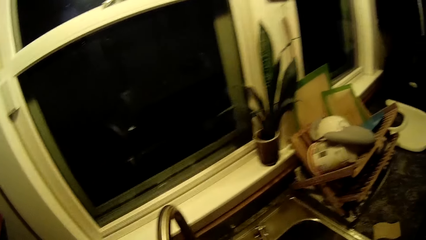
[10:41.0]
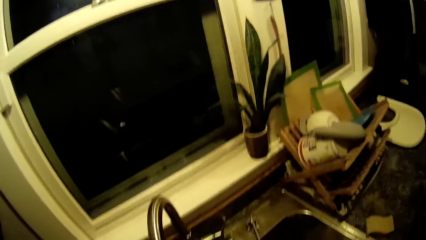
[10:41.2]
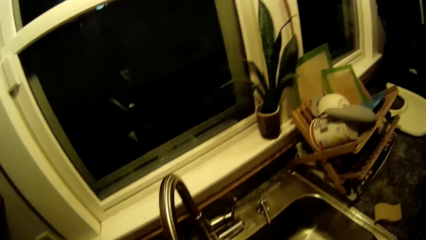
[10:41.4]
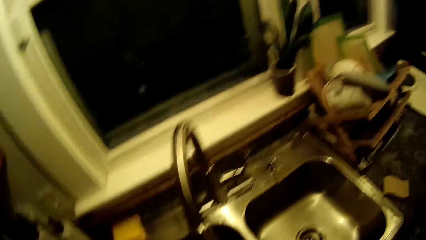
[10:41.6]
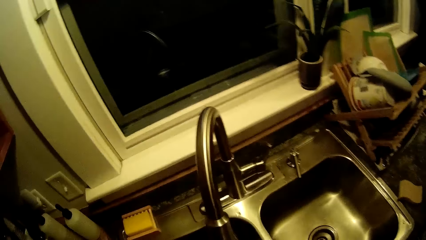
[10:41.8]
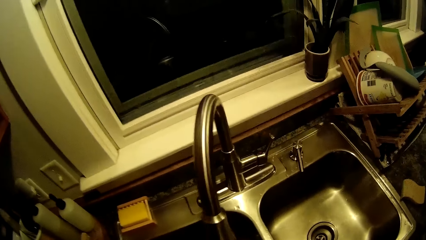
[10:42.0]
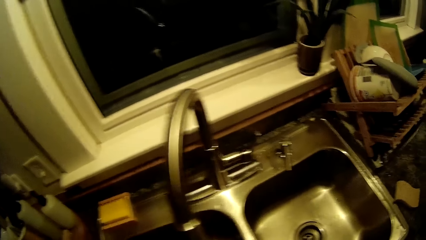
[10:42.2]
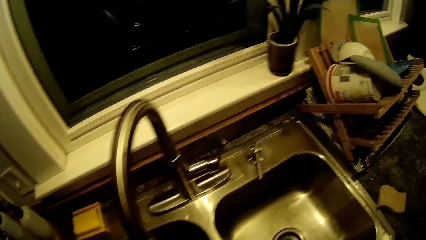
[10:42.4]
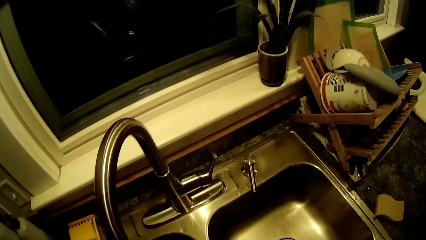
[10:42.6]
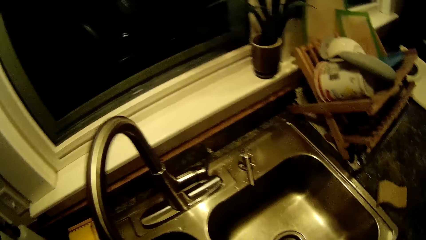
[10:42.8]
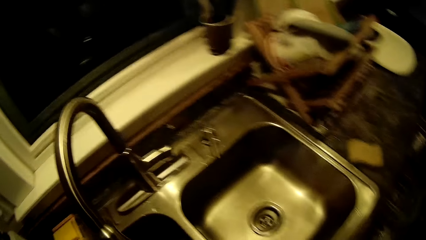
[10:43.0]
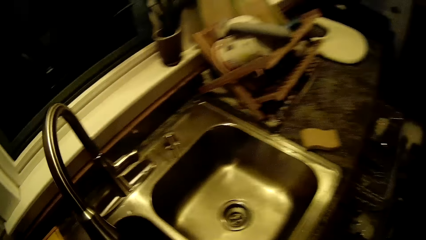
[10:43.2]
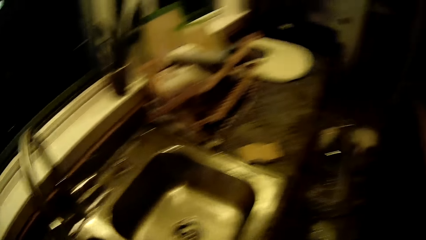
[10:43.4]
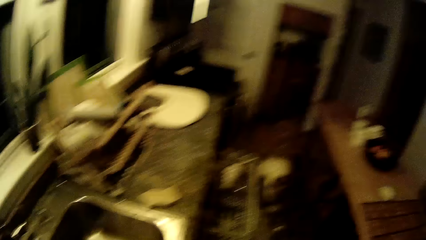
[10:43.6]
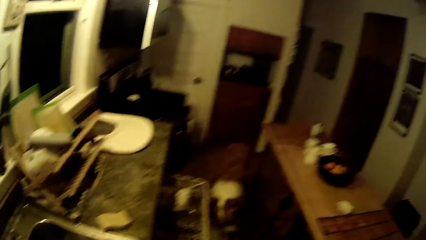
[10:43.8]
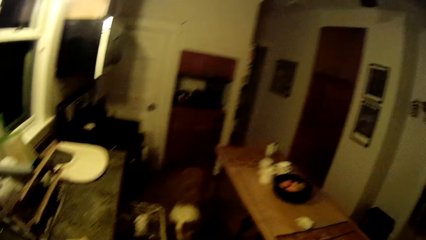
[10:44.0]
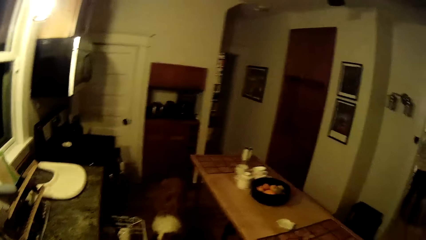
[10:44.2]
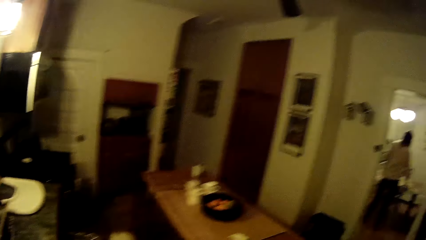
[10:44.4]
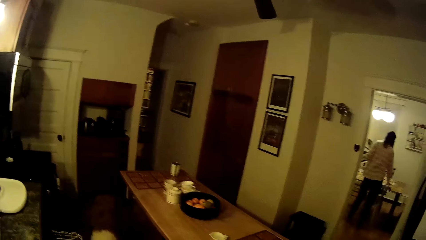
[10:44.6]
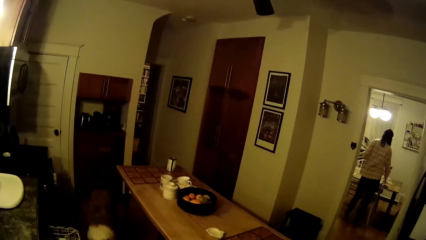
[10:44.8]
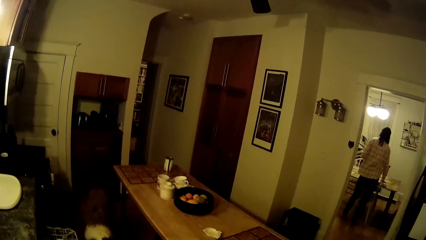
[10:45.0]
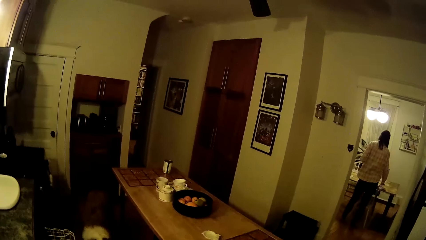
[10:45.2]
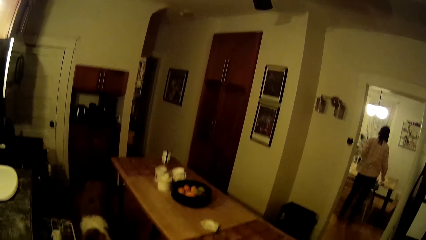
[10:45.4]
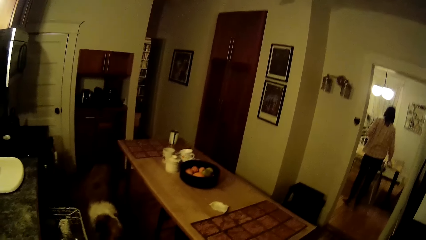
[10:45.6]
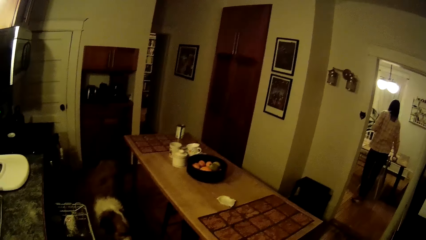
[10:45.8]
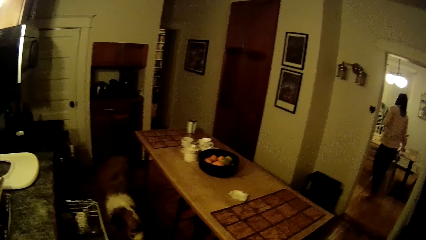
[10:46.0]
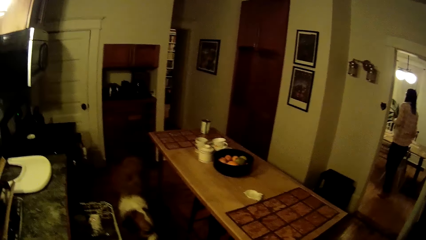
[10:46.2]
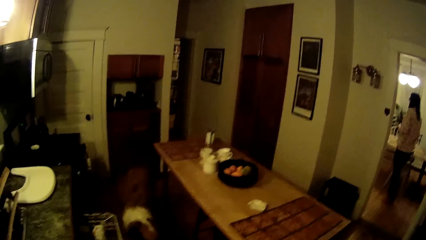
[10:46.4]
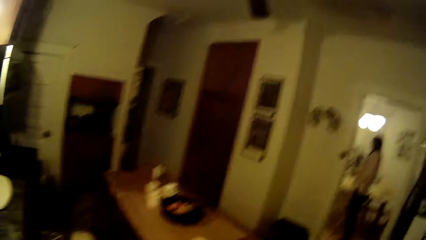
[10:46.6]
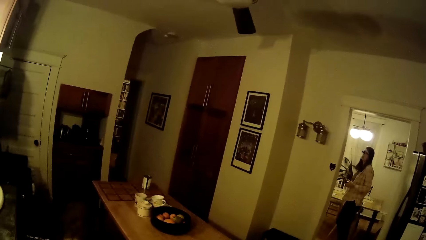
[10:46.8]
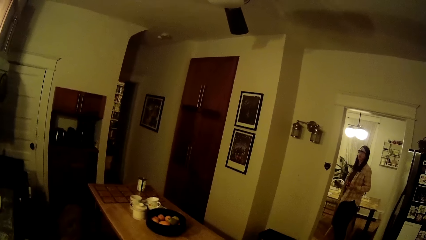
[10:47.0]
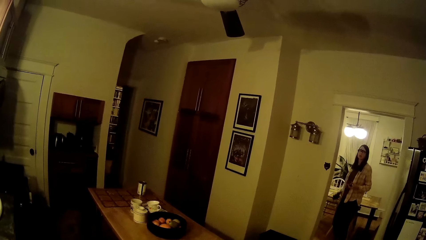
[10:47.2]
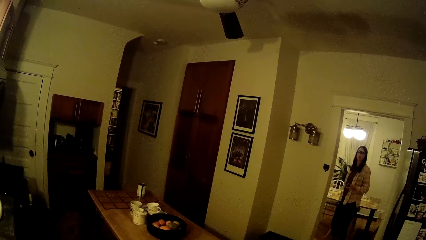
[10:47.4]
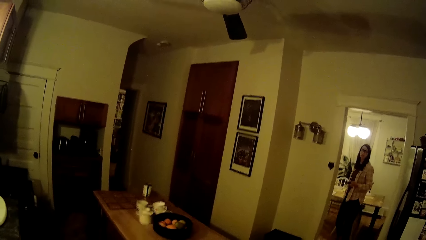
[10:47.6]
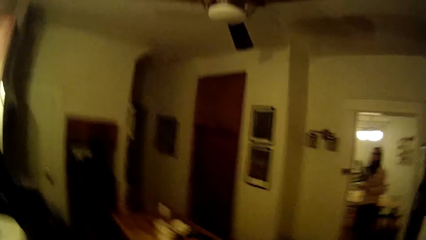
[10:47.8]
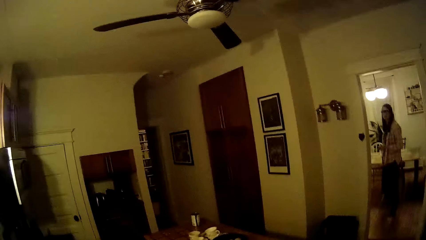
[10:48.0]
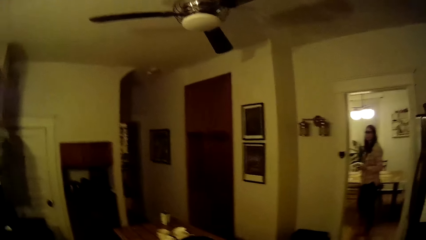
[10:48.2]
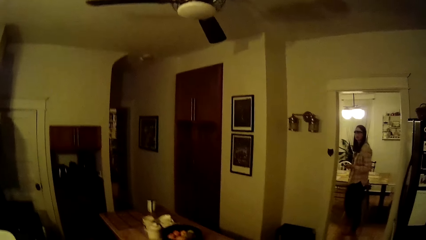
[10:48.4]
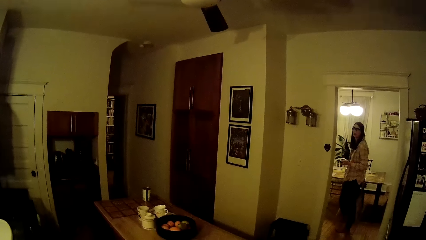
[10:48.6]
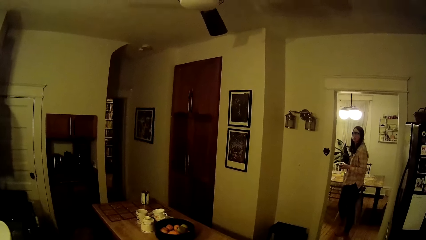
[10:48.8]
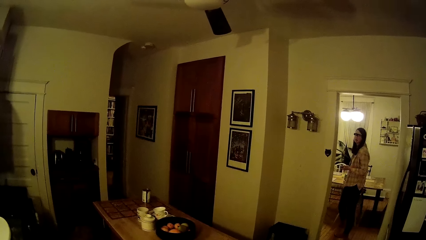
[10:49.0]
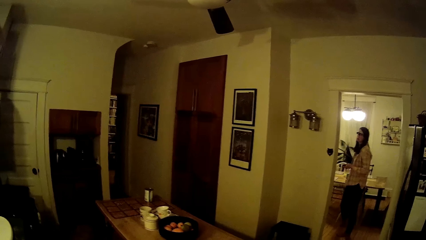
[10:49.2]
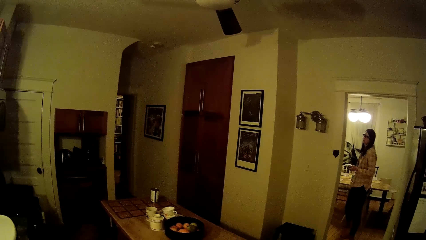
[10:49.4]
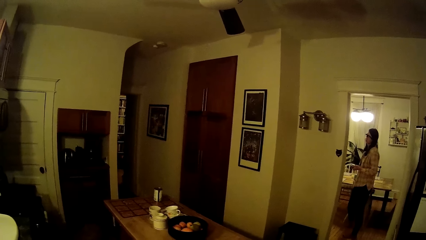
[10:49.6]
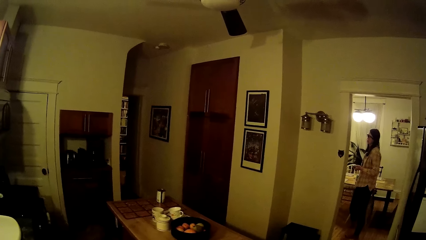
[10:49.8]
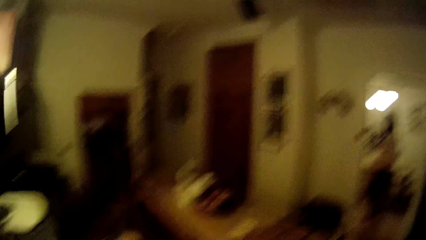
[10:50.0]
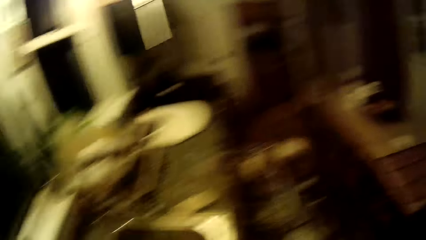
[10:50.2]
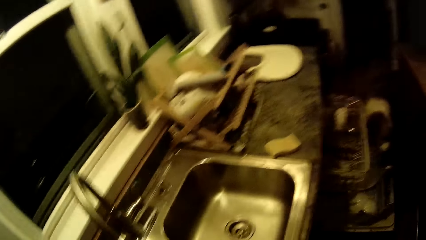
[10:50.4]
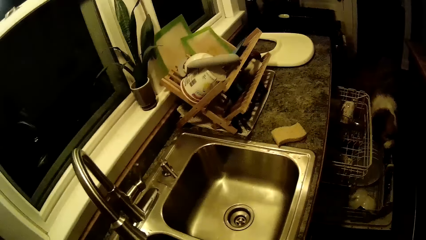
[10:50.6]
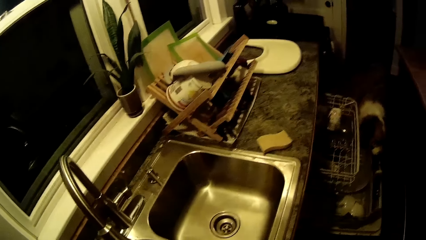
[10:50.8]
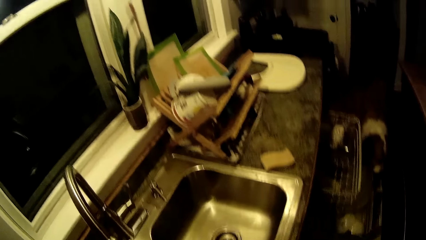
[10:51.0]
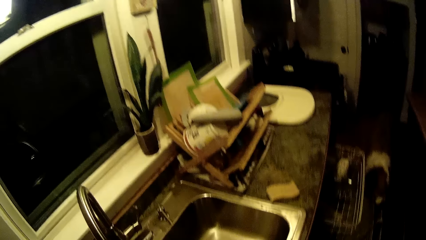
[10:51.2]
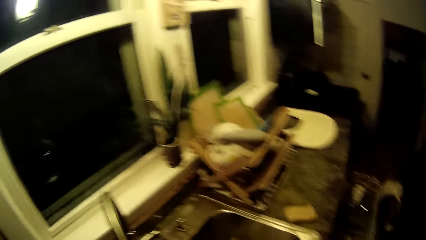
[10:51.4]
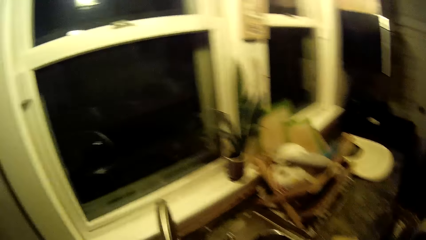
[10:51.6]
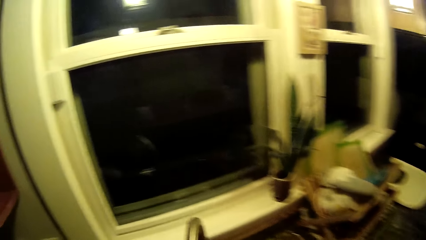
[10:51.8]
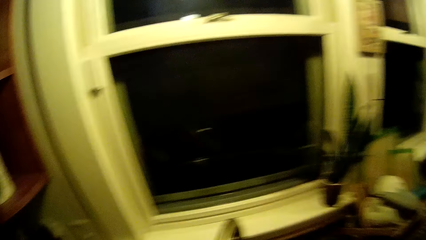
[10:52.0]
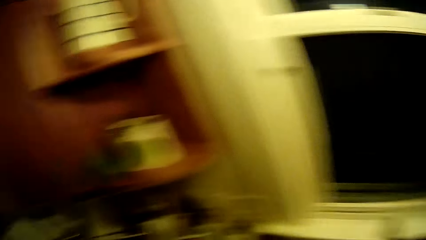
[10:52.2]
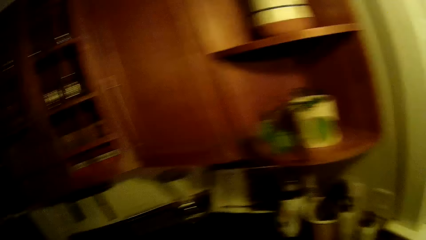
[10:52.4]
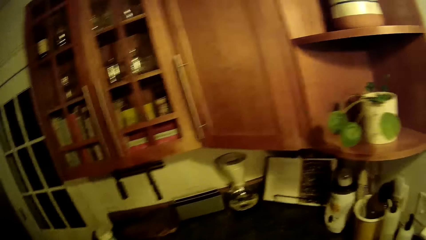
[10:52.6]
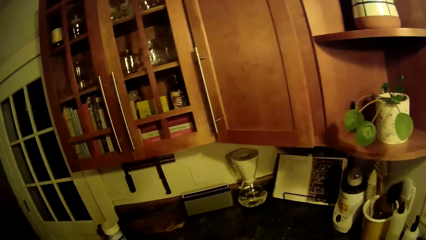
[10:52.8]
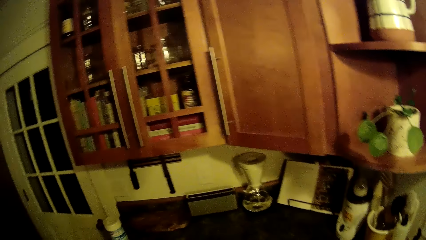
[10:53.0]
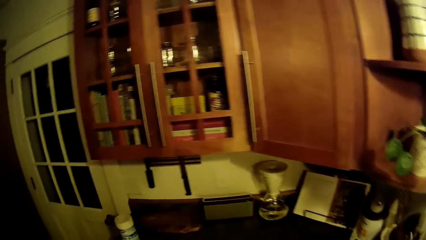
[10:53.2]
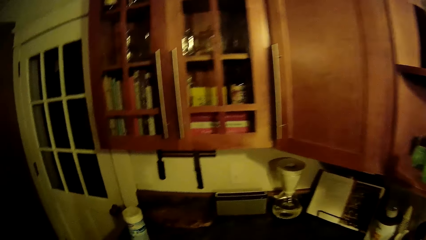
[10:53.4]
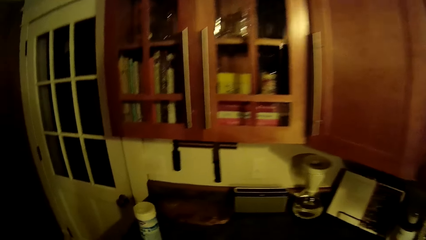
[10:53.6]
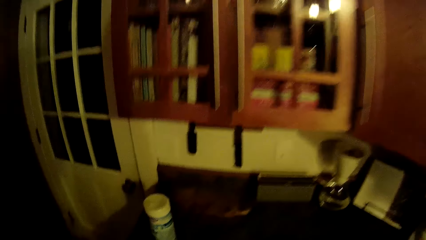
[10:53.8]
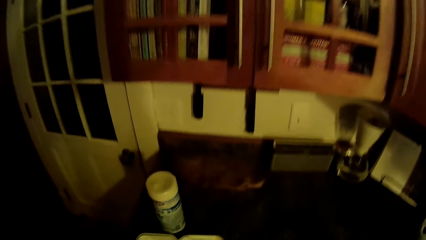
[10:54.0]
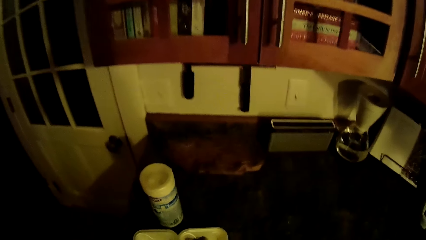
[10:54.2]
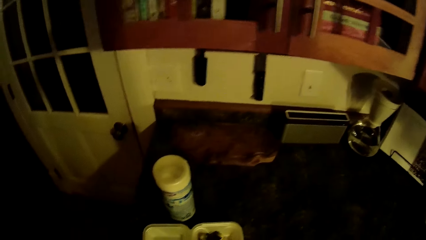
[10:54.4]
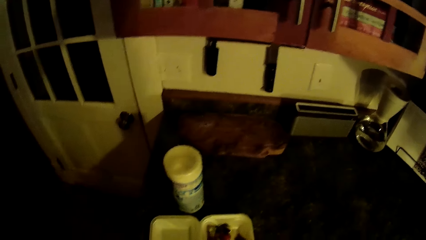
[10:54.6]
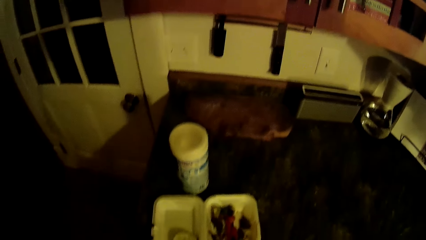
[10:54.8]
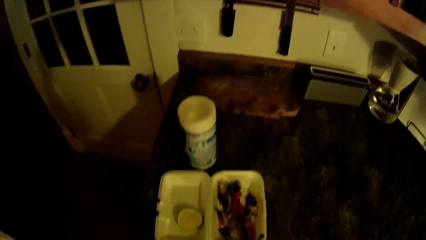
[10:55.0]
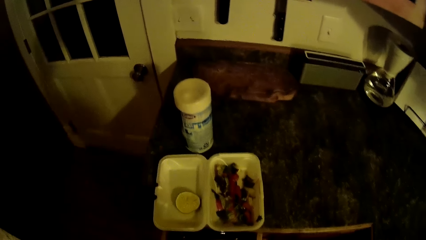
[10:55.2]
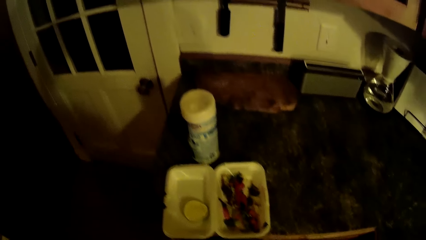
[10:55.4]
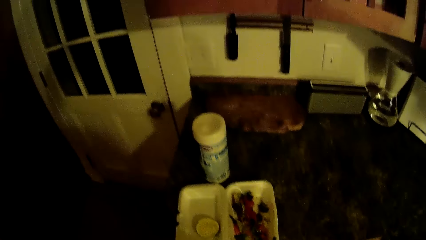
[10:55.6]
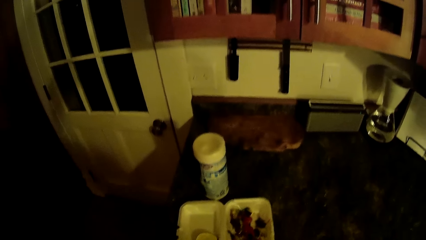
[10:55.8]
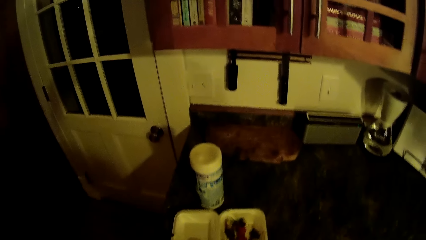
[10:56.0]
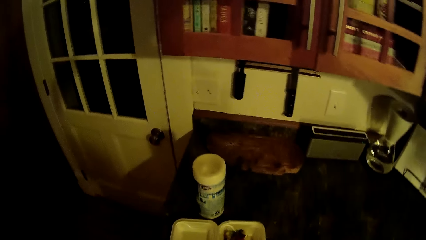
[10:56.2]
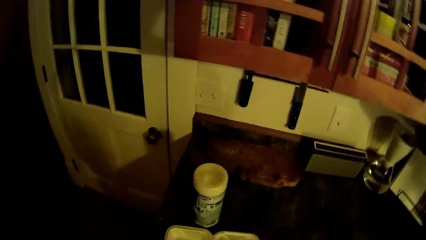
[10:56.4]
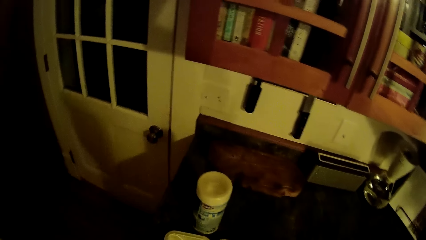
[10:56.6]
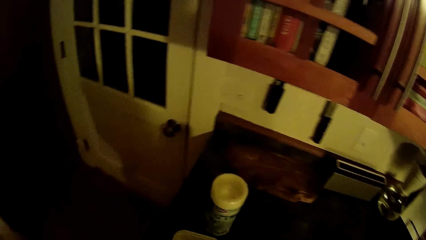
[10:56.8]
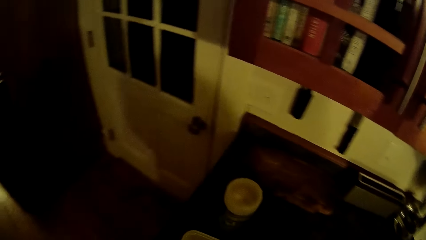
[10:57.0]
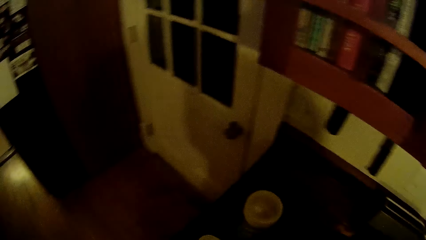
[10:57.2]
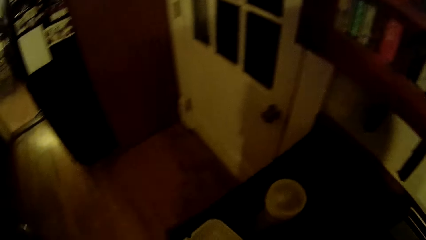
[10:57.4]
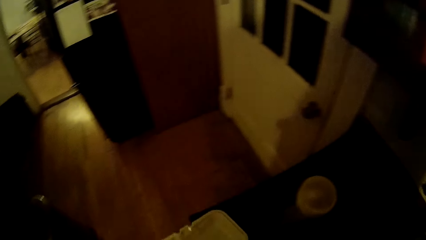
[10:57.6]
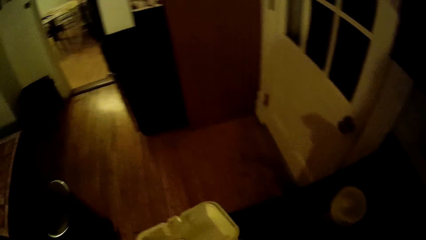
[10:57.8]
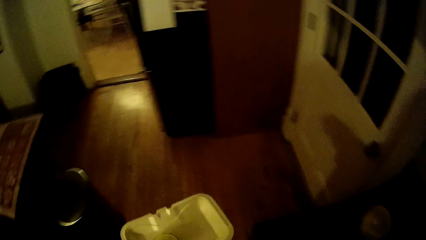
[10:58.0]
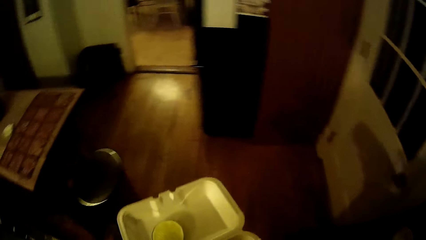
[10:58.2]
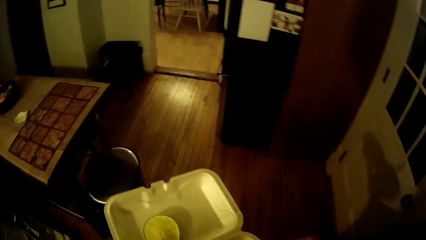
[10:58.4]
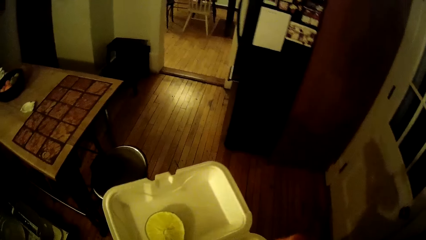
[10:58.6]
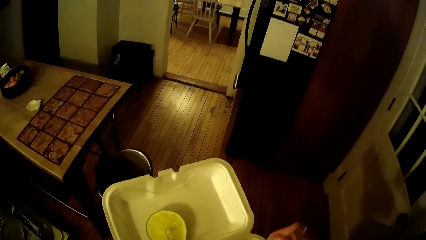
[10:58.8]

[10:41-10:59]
The camera wearer looks at the window. He converses with a woman. He turns. He looks at the woman. The woman picks a bar from the sink with her right hand. The camera wearer looks at the sink. He looks at the cabinet. He moves to the counter. He looks at the food. He picks a disposable plate of veggies from a table with his left hand.
